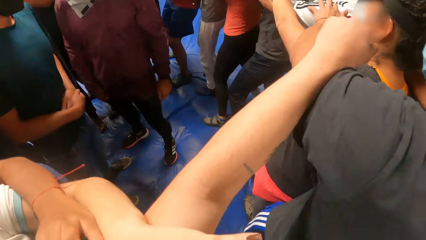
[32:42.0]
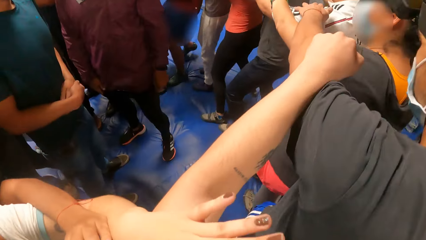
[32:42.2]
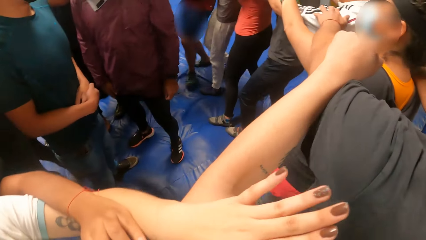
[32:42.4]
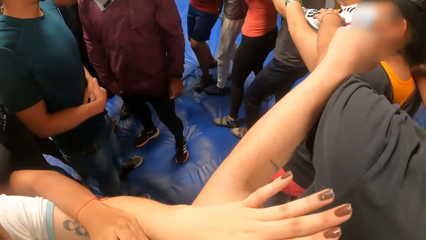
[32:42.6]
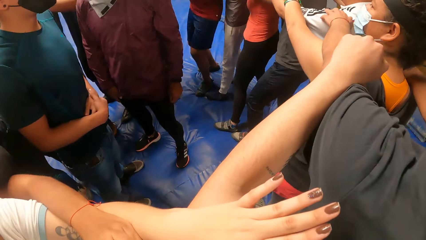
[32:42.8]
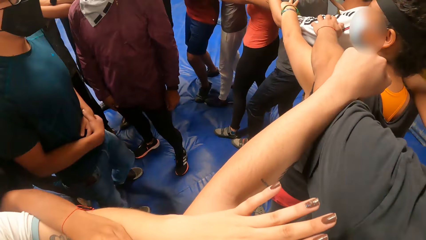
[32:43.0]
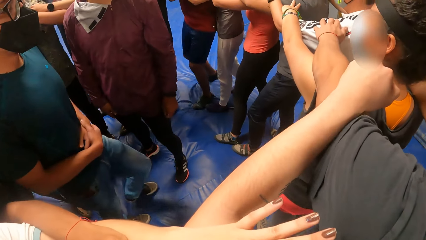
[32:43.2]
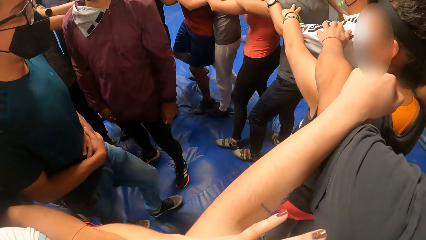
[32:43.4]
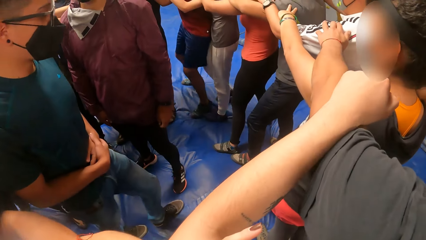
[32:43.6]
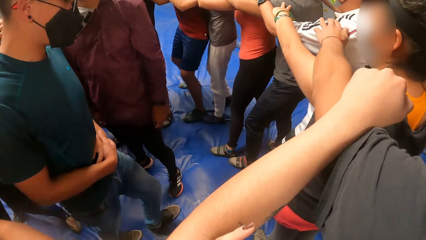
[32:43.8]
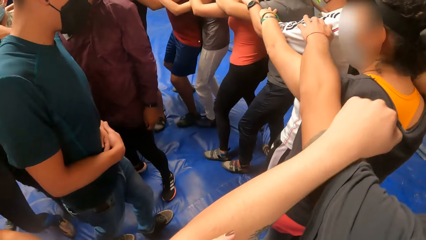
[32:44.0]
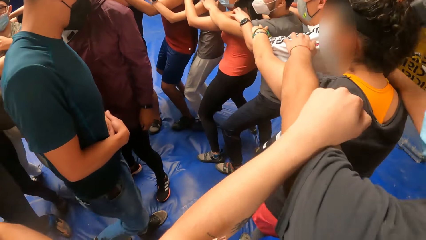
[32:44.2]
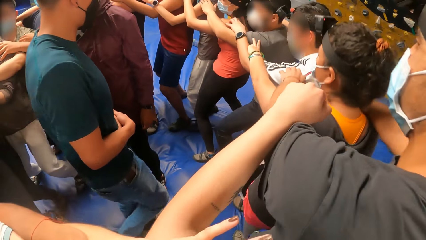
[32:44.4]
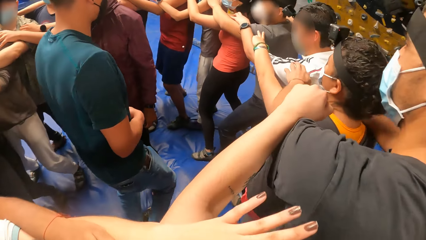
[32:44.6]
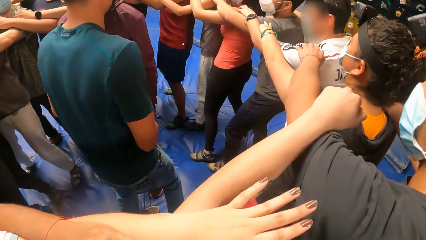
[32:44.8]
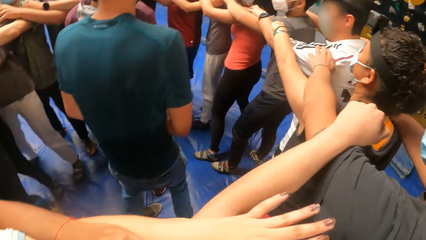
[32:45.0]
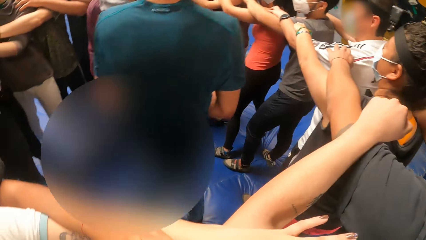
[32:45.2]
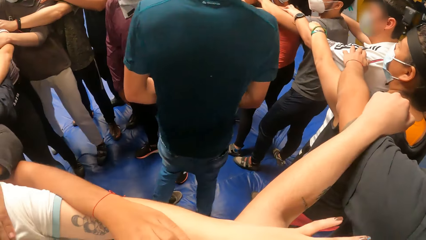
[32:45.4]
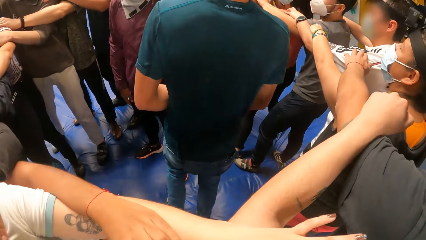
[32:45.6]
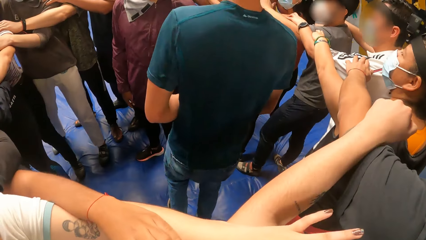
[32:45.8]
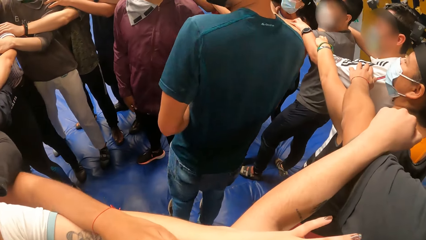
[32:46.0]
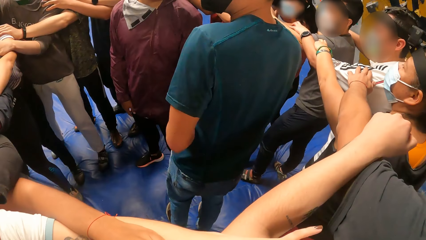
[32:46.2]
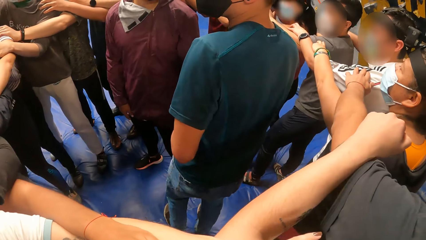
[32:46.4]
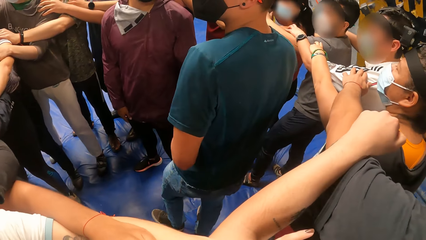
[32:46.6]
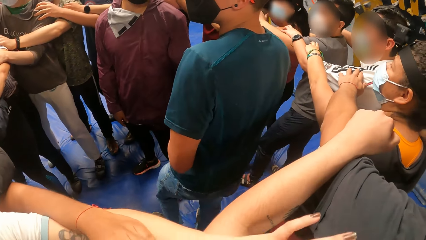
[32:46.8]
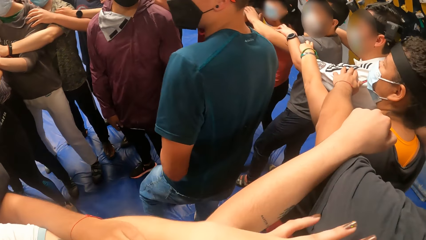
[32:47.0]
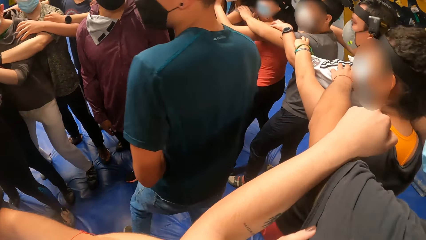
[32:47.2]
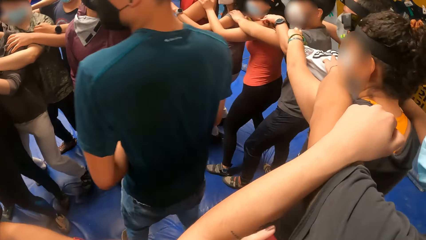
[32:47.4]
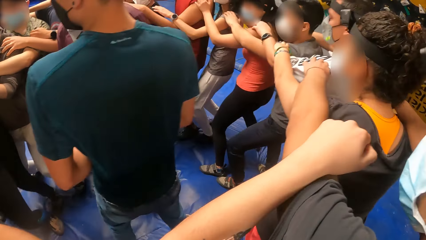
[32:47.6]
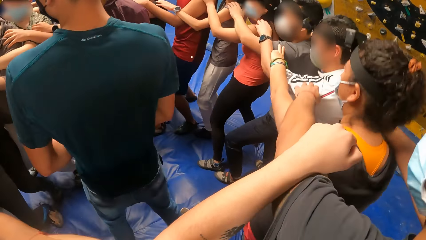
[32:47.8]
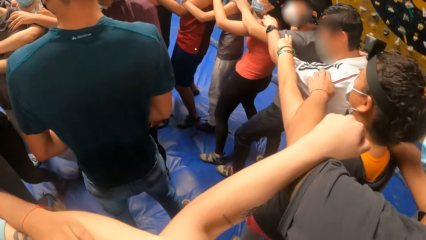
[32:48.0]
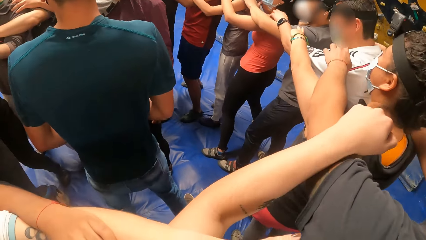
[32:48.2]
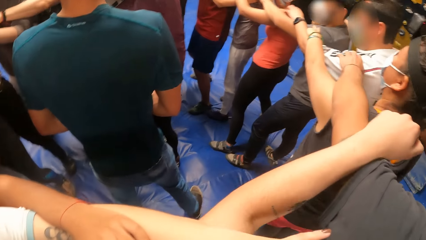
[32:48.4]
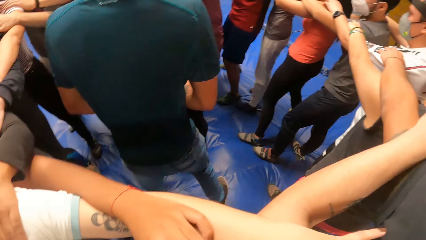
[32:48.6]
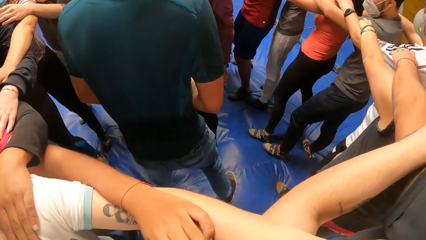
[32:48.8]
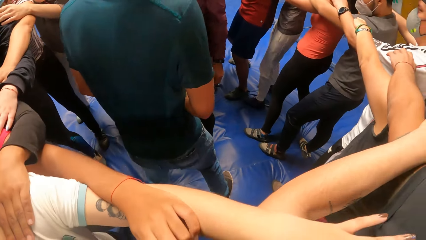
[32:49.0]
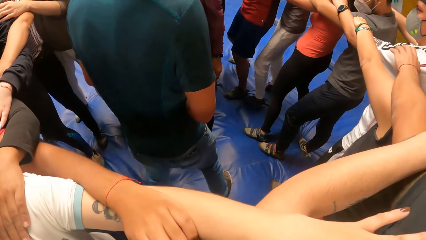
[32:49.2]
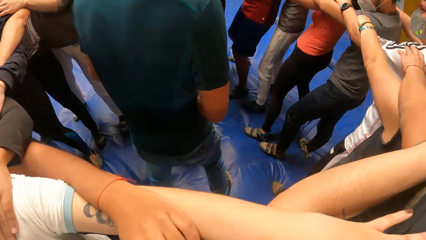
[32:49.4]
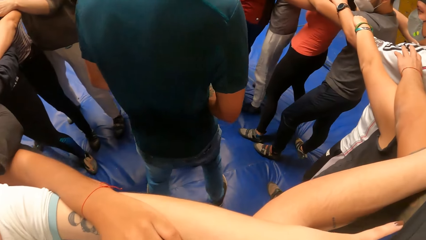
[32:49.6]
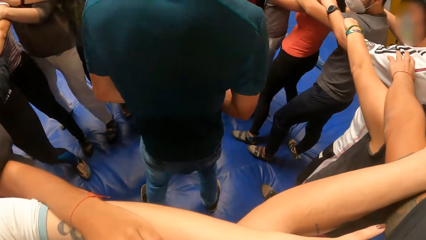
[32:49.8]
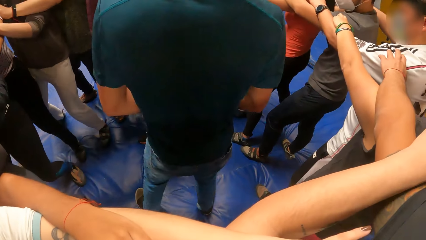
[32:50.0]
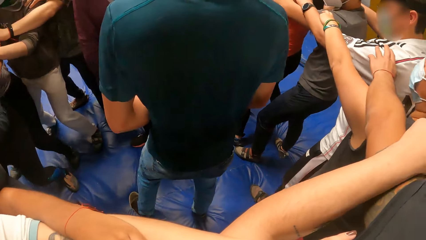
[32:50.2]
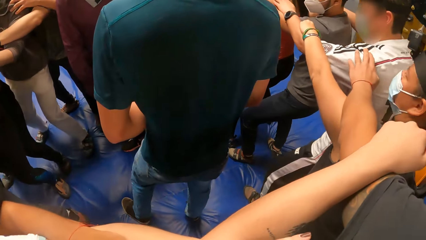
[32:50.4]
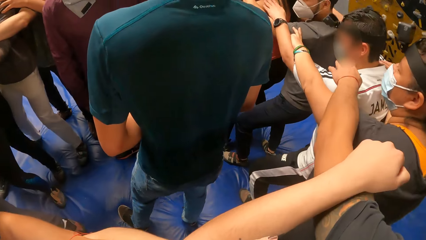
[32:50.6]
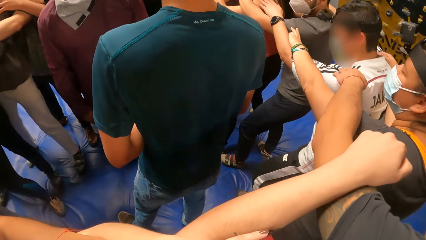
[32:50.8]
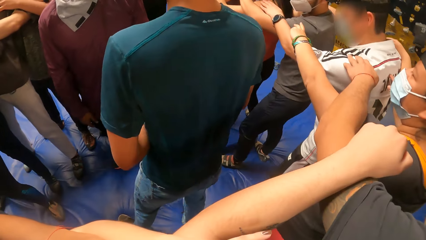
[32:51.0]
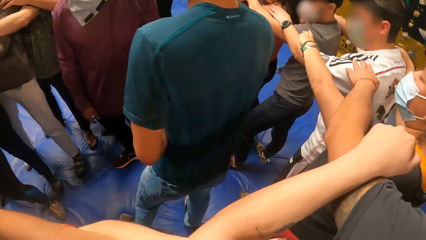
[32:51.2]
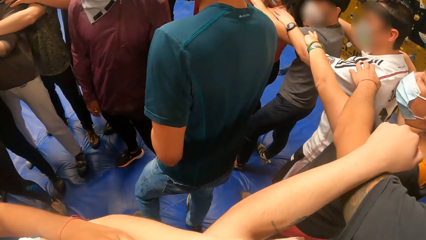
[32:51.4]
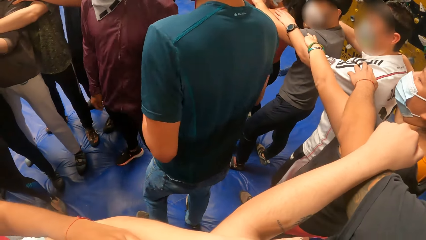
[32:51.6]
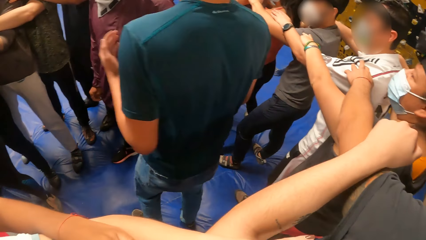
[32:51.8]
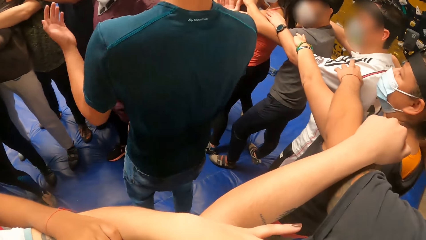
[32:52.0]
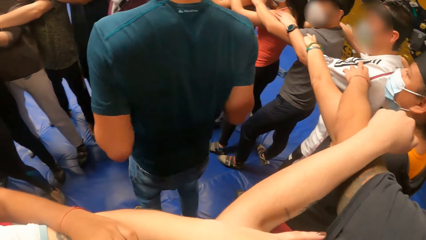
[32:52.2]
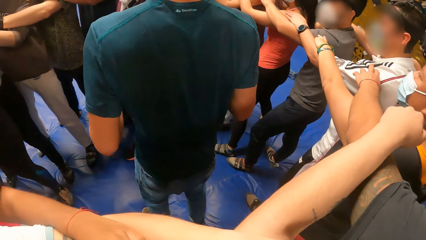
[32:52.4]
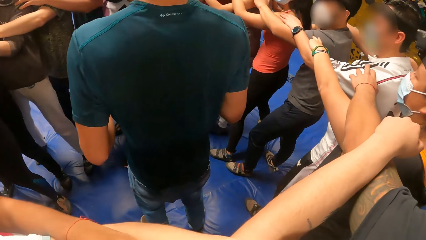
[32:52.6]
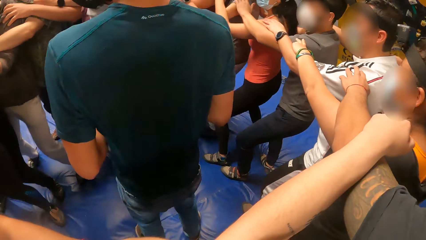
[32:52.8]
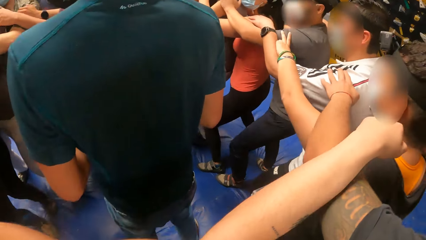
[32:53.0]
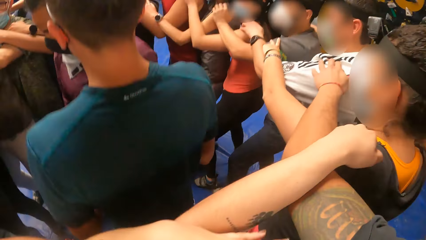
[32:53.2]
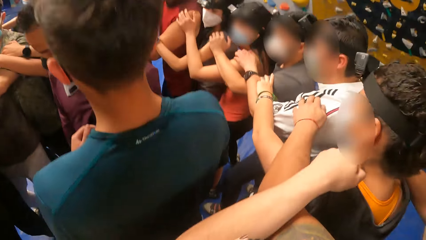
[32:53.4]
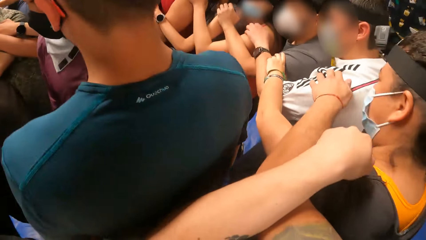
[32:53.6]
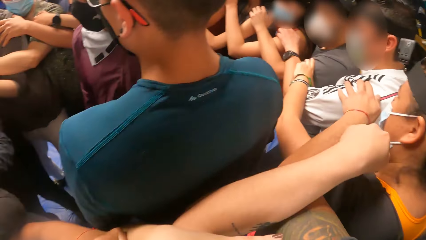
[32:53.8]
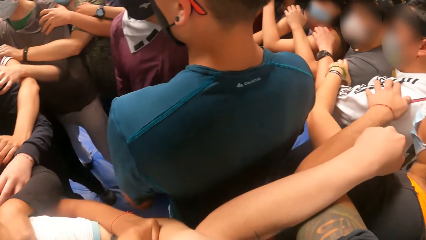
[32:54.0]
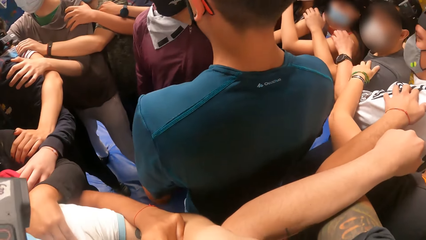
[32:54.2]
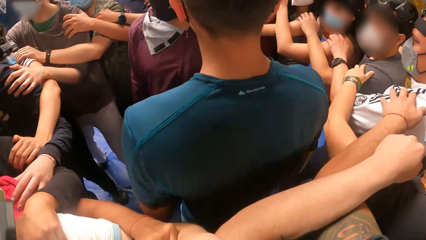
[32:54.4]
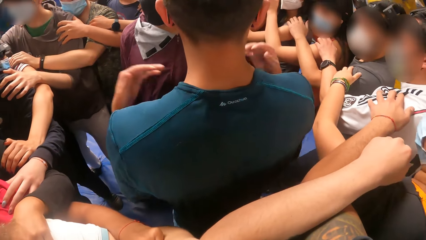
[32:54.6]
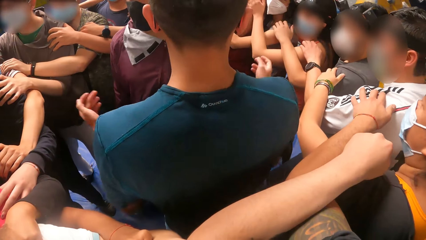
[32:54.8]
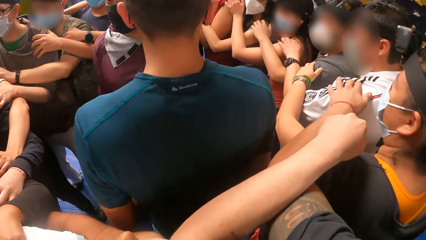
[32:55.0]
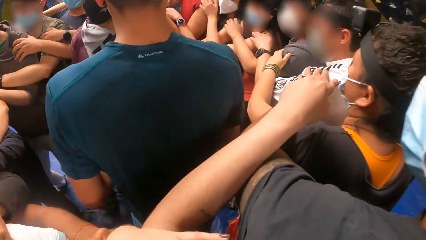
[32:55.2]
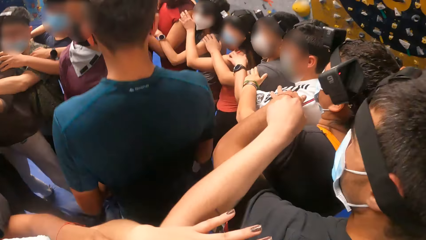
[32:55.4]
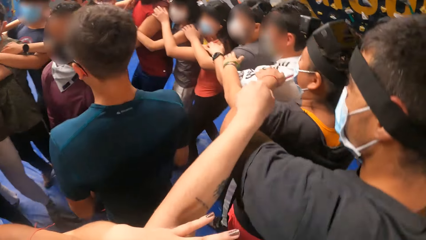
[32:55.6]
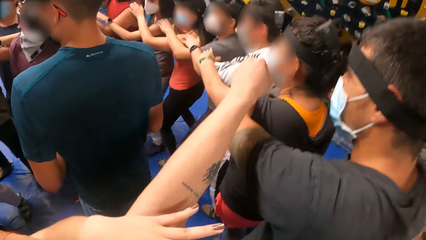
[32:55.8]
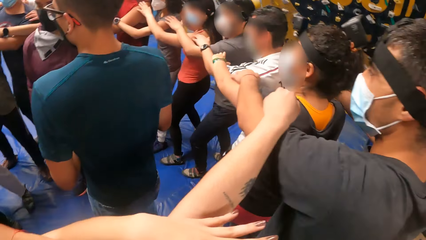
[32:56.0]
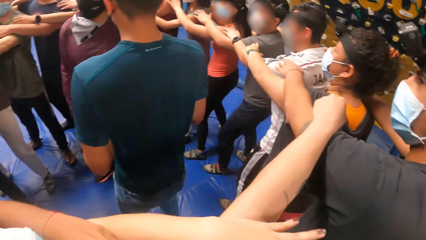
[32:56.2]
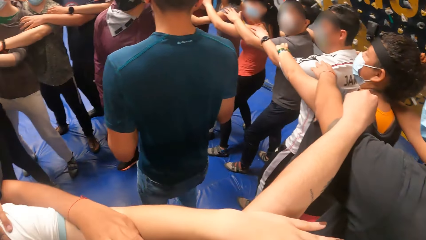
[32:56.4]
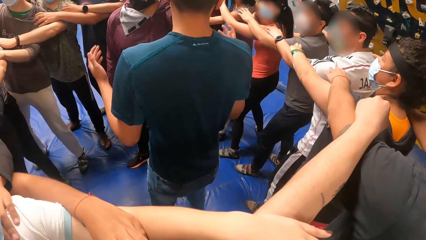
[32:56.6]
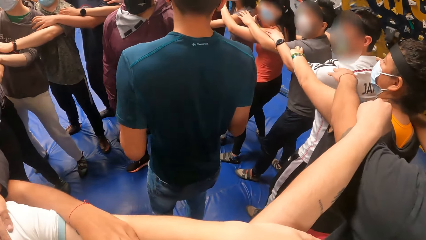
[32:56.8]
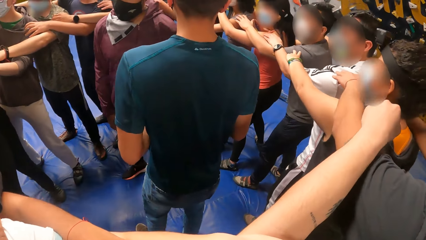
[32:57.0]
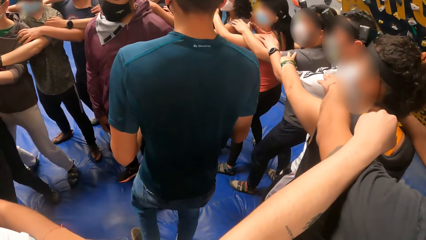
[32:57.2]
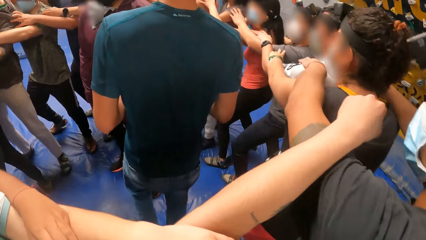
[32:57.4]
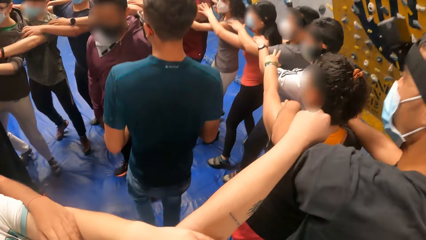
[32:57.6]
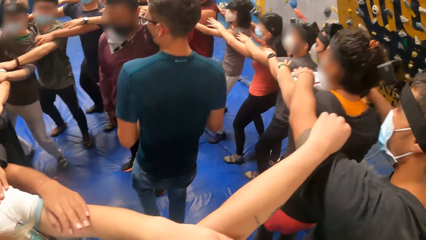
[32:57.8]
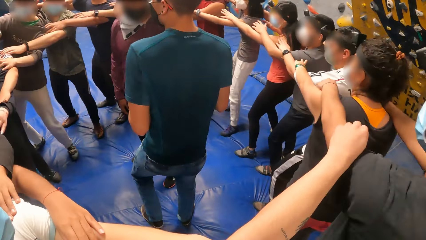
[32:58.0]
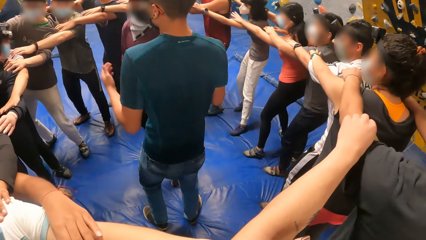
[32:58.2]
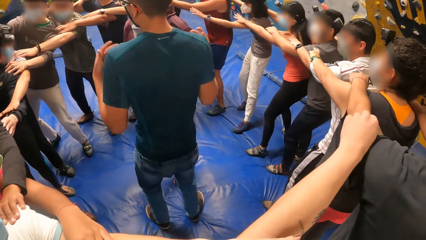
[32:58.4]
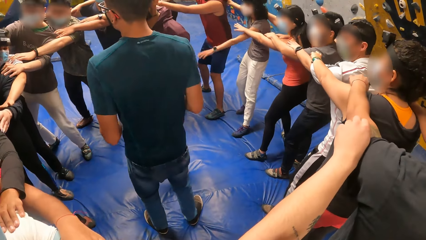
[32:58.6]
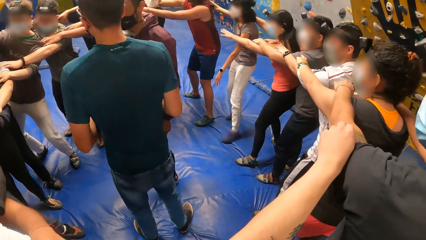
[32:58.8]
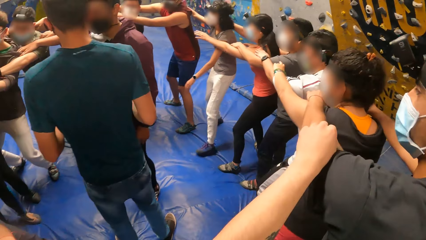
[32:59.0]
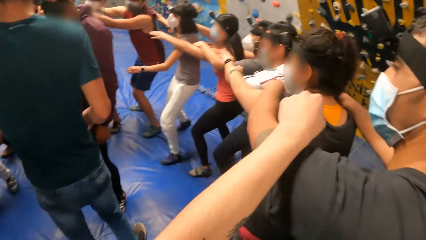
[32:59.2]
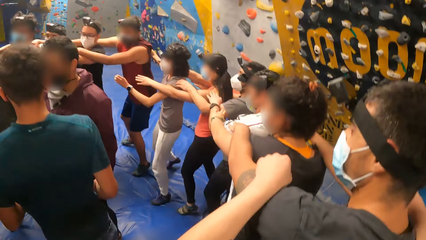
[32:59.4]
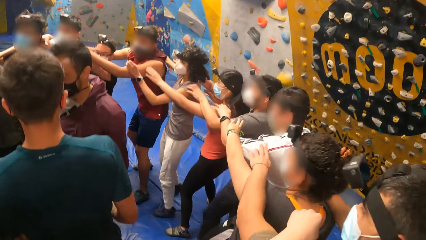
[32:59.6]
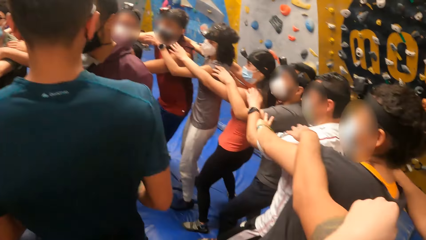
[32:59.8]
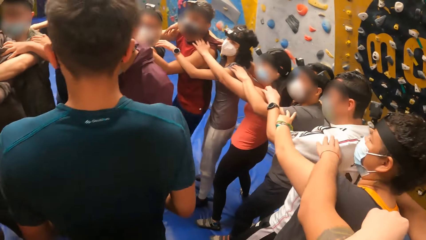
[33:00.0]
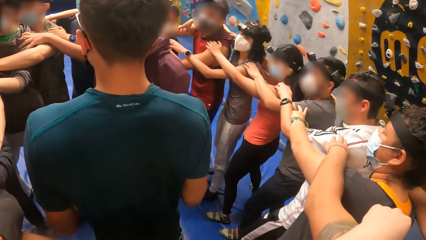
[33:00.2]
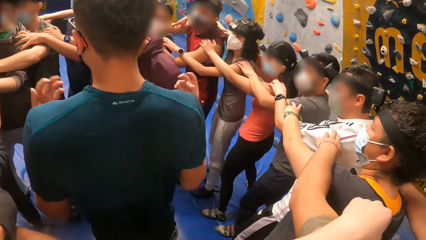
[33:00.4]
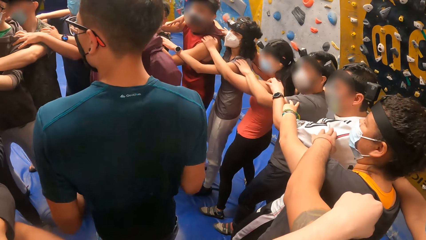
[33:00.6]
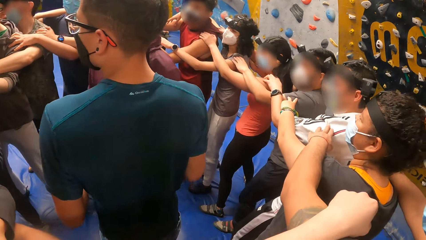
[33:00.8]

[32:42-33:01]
The camera wearer bends along the circle. A man makes a hand gesture. The camera wearer jumps in a circle. The man makes a hand gesture. The camera wearer jumps in a circle. The man makes a hand gesture. The camera wearer jumps in a circle. The man makes a hand gesture. The camera wearer jumps in a circle. The man makes a hand gesture.
